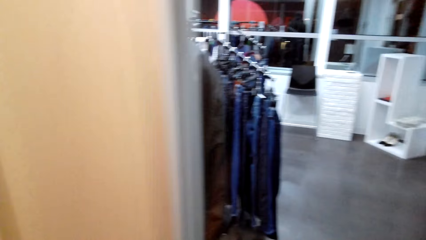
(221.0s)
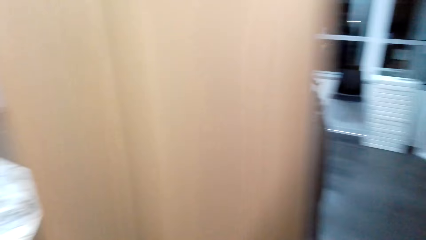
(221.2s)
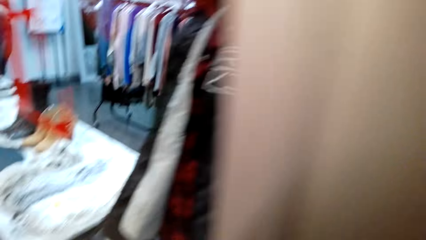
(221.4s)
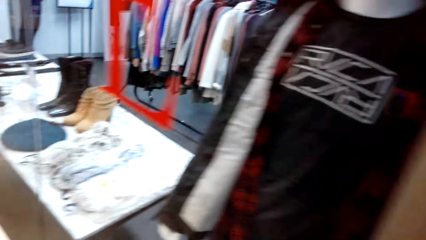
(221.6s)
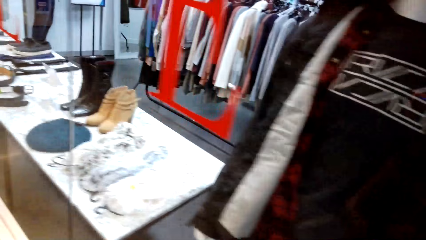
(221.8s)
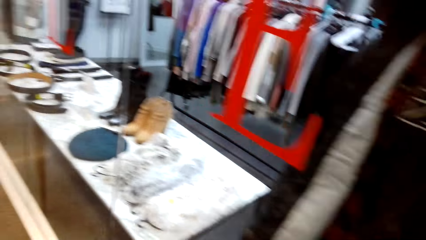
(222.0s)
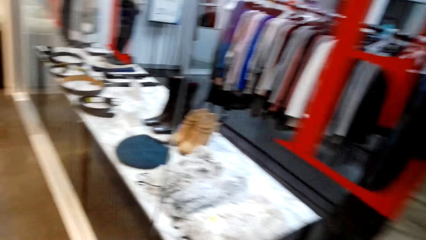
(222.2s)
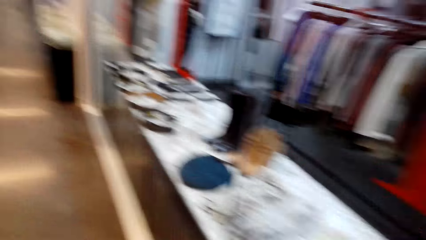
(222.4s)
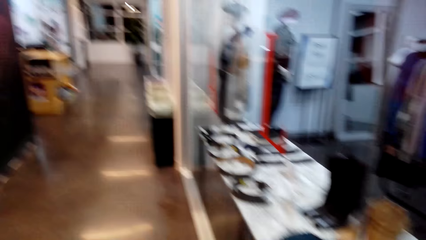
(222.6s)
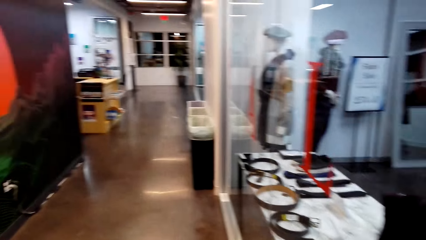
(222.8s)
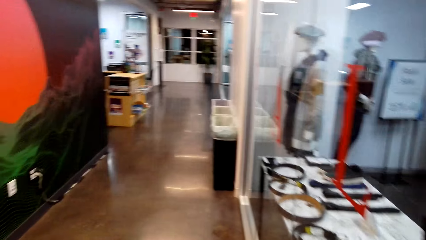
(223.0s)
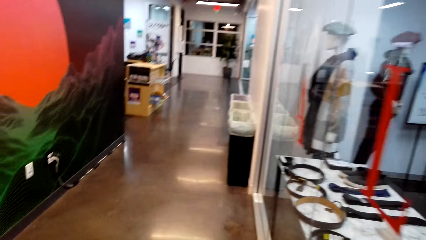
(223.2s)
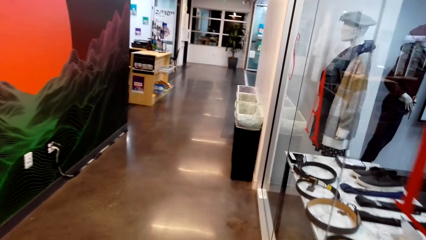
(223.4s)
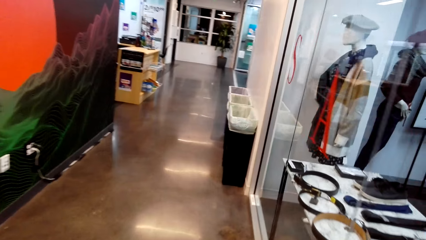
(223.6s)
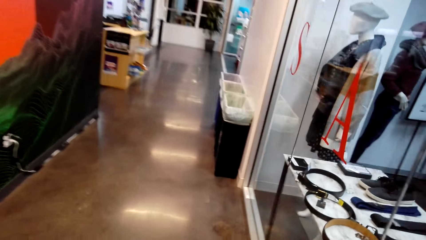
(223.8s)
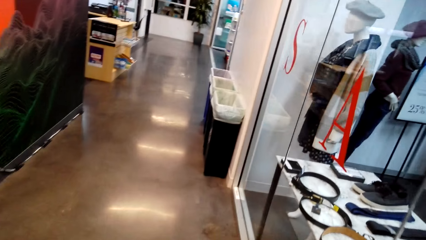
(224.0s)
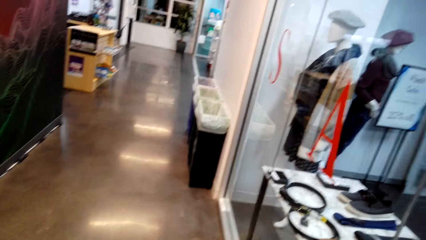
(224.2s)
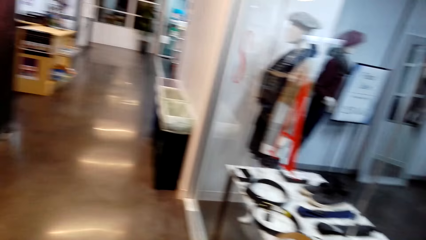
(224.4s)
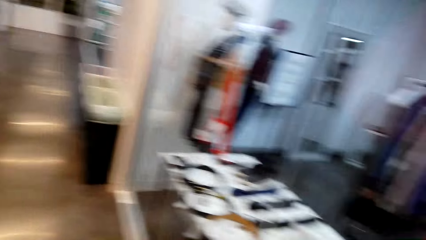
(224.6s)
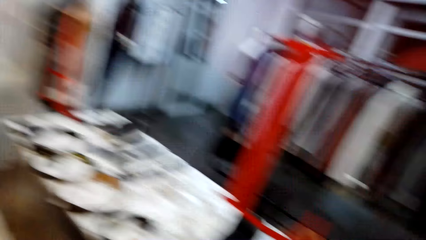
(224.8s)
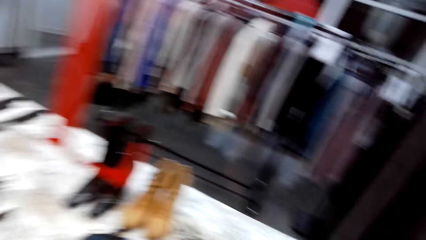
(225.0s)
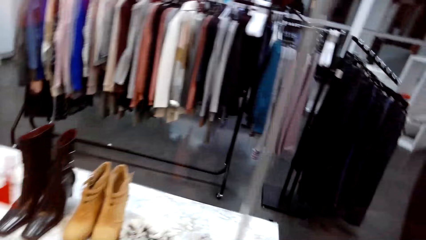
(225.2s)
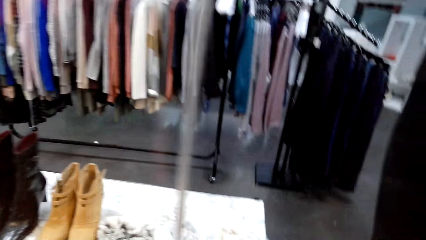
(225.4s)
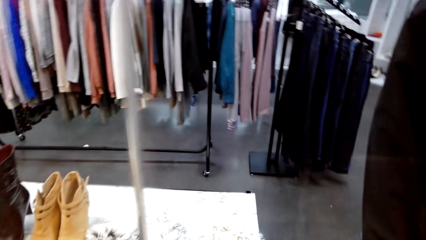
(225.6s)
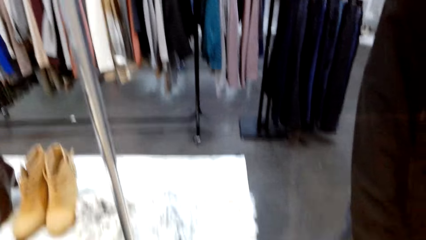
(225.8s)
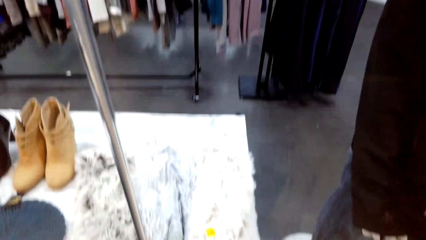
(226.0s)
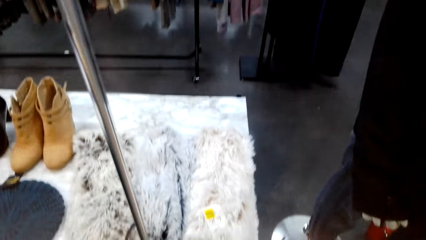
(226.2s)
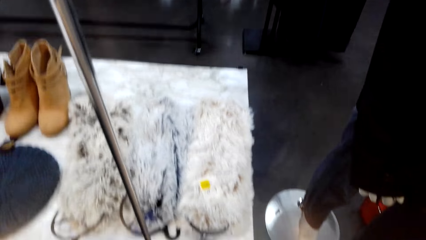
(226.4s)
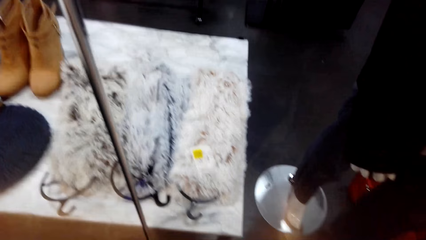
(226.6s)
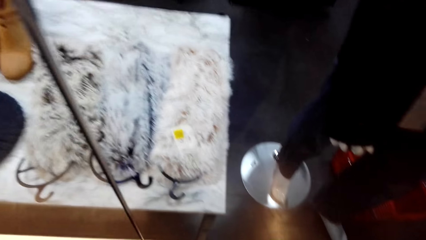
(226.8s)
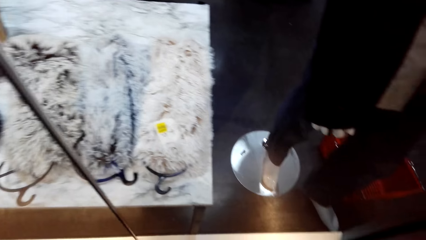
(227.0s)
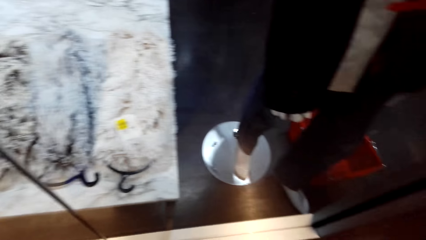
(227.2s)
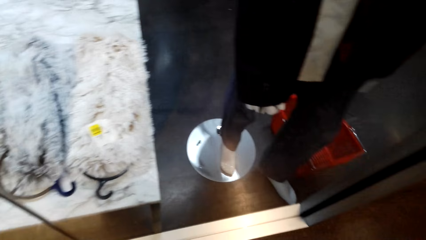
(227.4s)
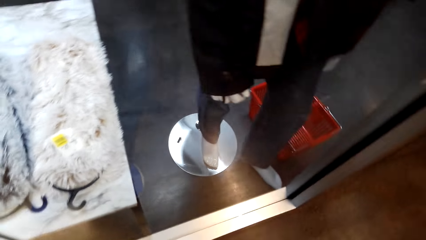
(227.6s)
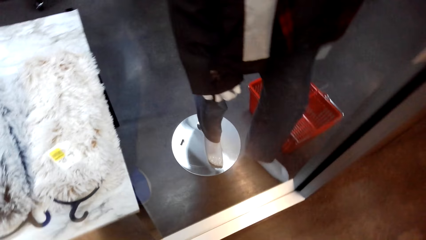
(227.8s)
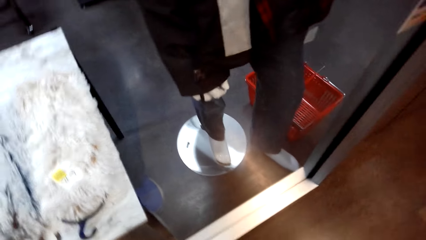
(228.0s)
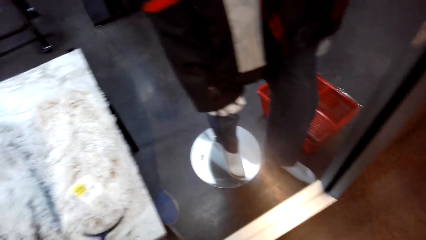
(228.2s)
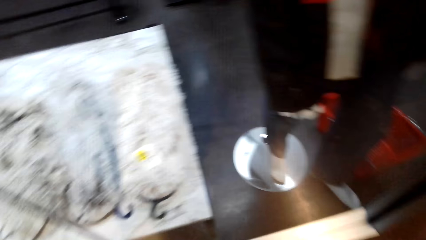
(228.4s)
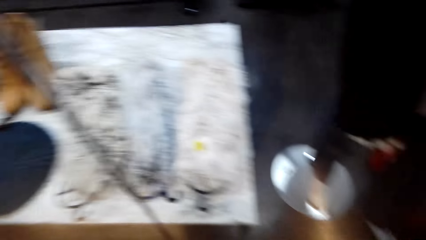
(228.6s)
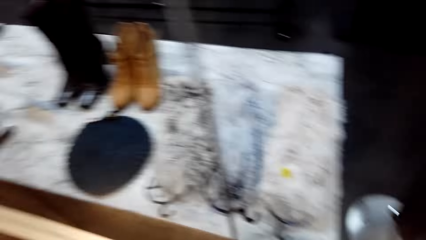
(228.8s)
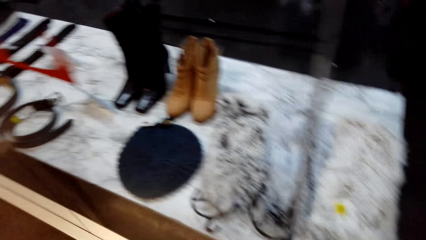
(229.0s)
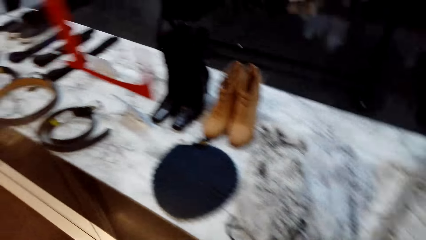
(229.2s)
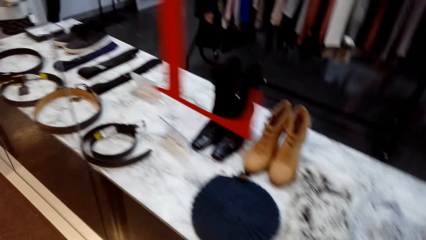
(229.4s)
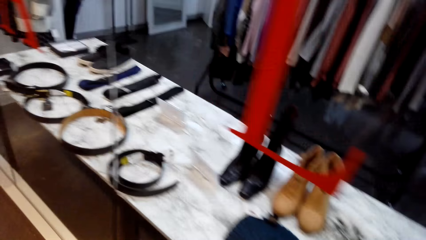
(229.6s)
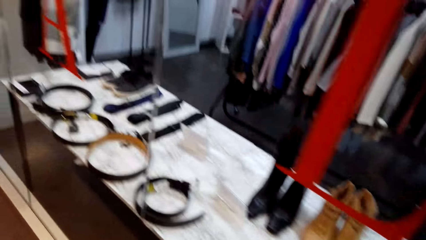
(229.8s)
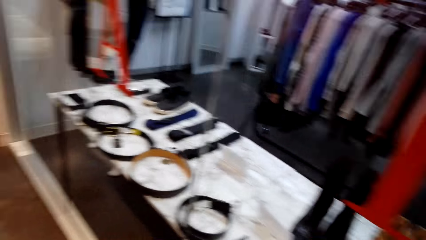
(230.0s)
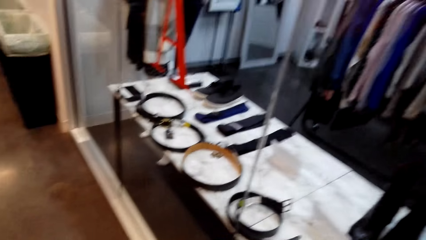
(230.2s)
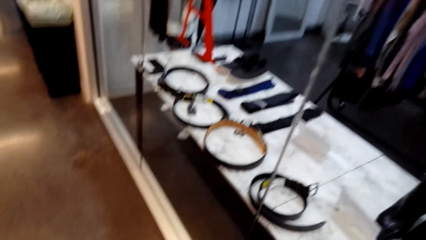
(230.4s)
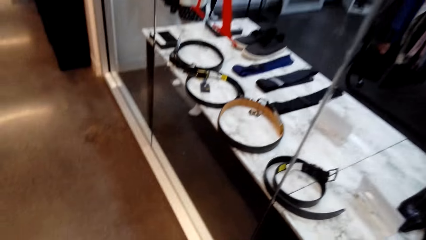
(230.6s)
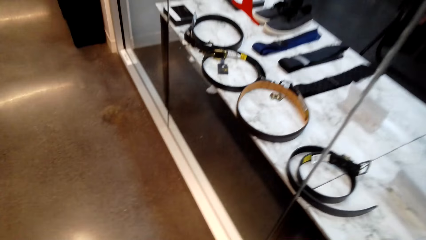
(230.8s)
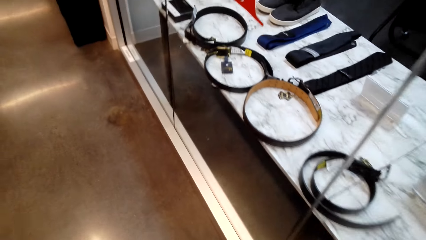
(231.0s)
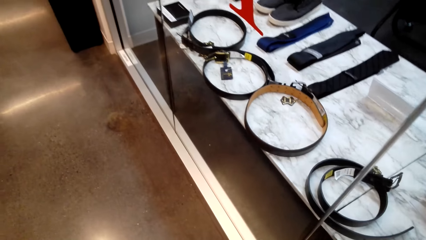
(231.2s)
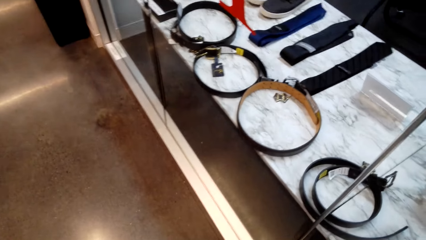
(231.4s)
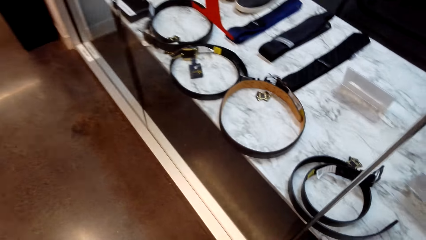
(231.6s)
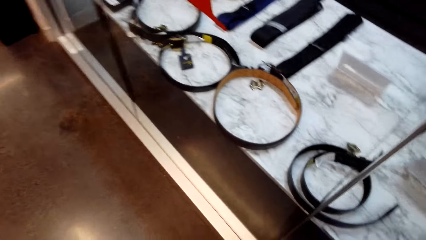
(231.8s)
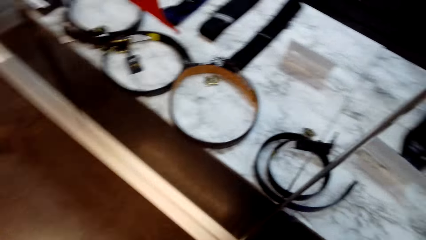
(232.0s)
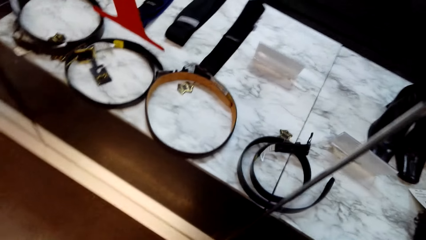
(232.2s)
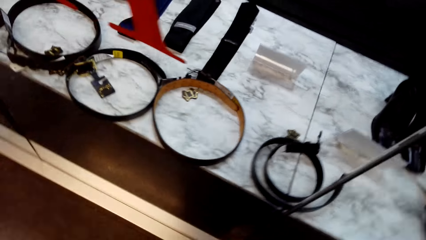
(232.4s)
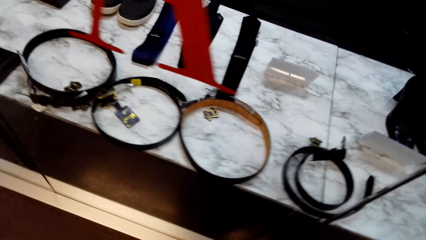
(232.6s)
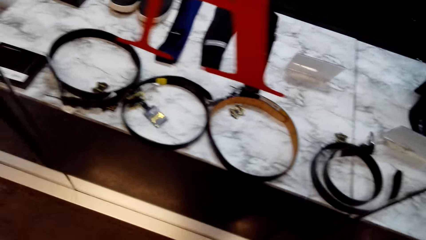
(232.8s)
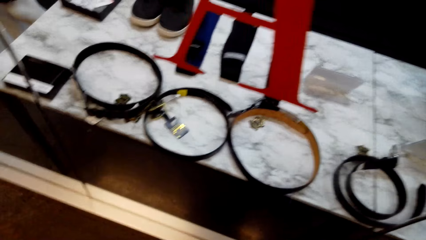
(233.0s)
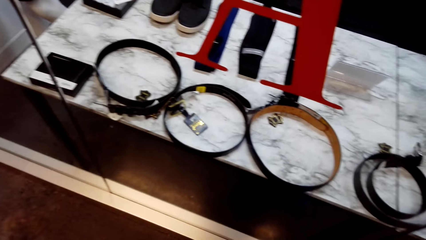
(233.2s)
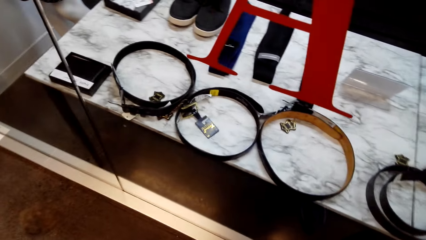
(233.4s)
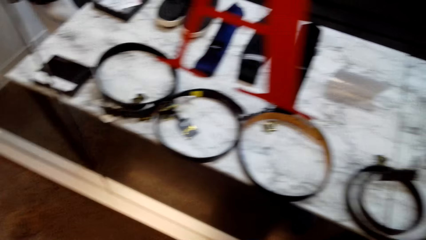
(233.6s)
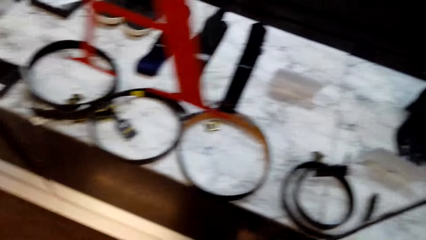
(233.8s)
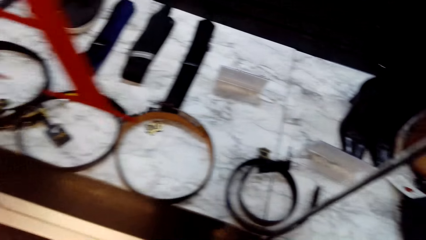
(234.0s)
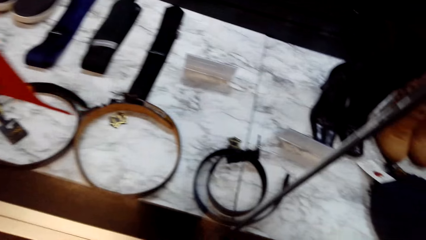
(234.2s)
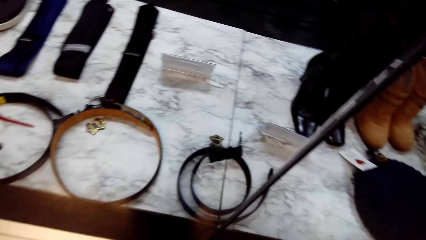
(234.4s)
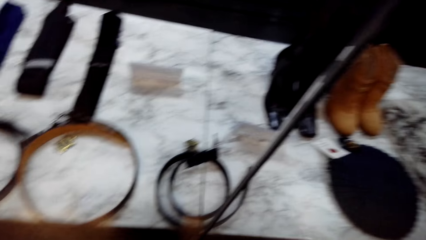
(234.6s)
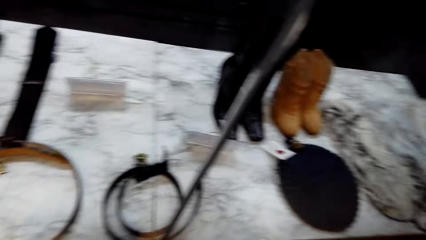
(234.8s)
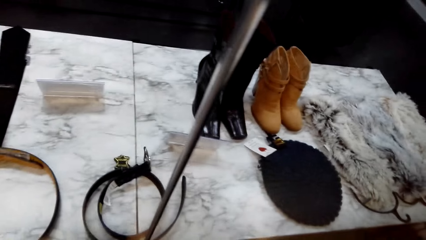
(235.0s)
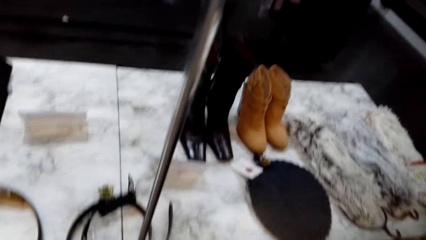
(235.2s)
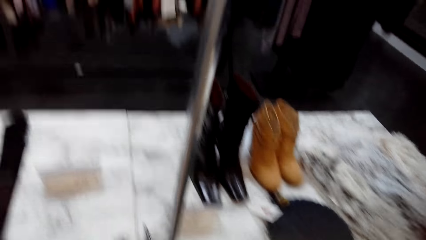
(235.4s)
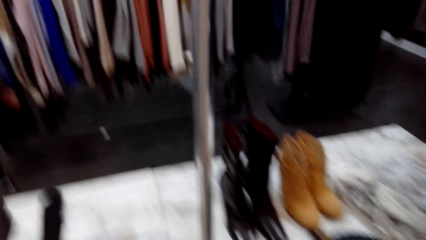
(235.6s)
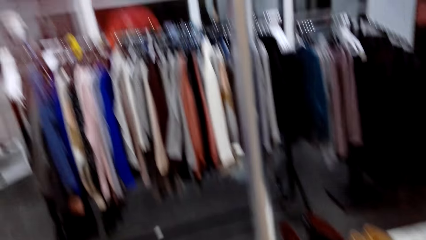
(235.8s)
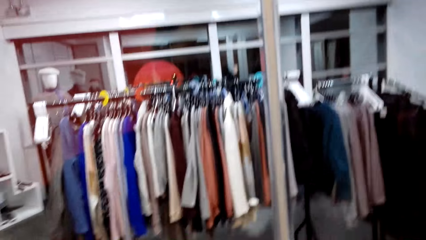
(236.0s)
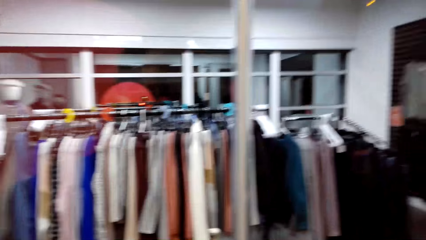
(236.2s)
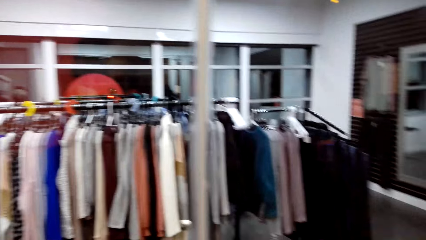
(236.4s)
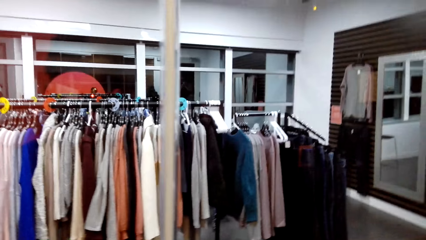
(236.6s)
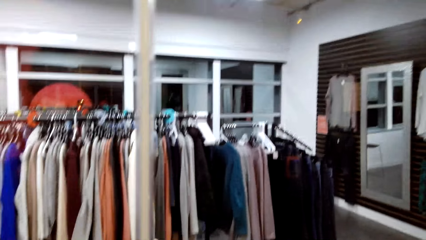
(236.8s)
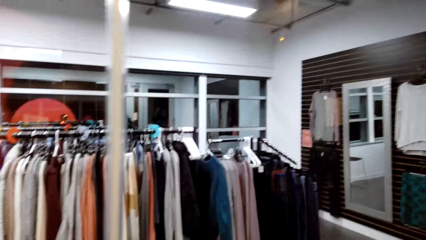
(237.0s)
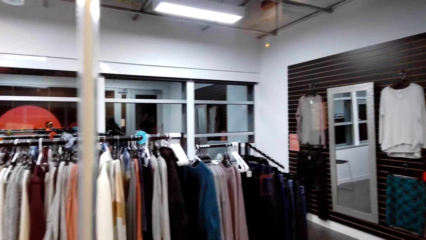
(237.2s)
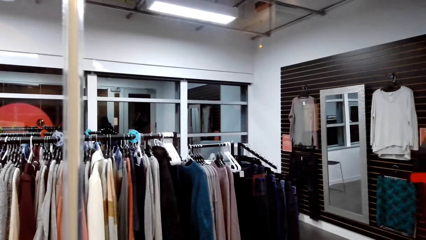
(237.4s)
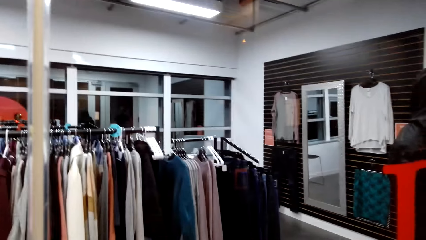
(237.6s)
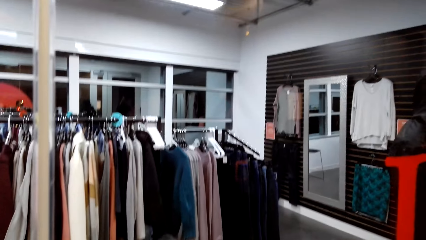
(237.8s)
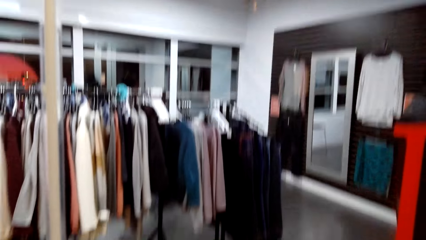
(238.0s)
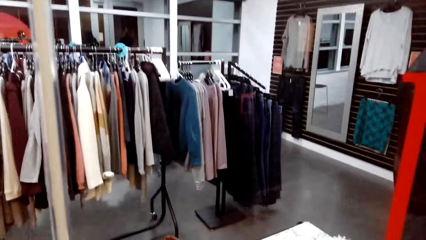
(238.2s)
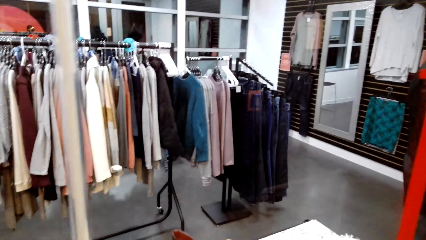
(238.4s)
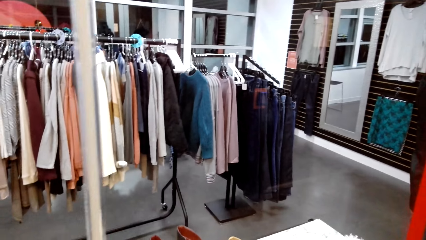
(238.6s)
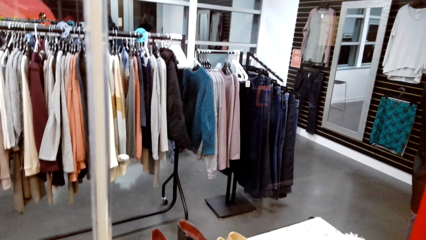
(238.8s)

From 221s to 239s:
The camera wearer moves around. They look into the store. They look at the display. They look at the clothes.
